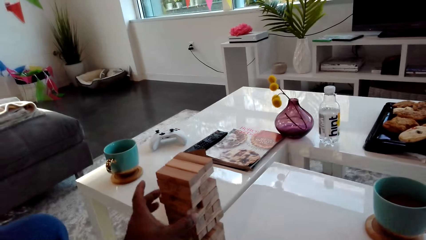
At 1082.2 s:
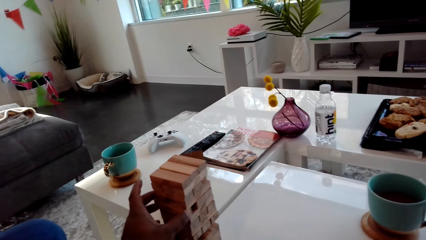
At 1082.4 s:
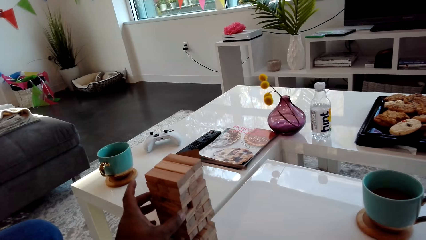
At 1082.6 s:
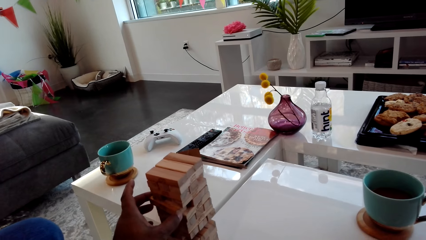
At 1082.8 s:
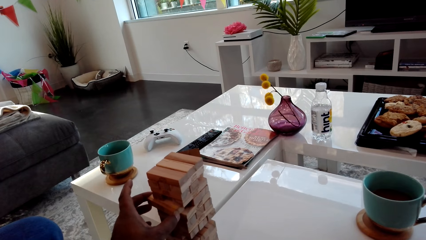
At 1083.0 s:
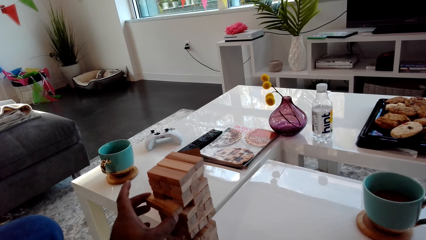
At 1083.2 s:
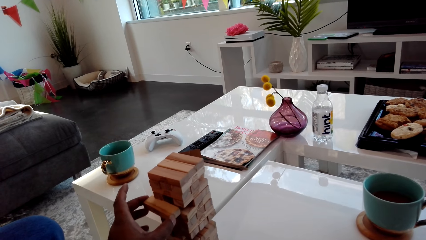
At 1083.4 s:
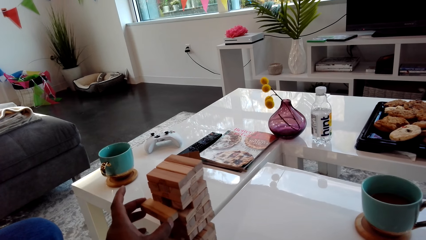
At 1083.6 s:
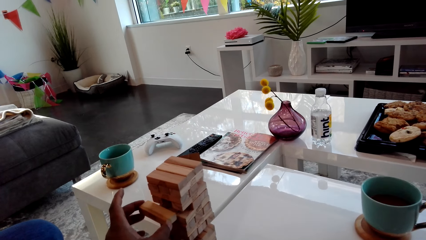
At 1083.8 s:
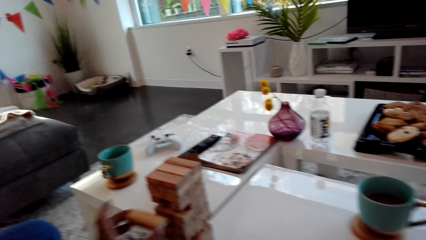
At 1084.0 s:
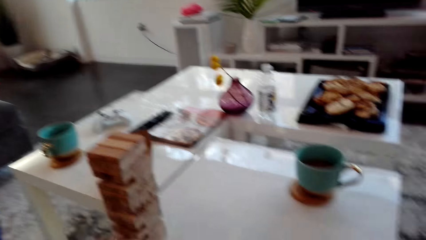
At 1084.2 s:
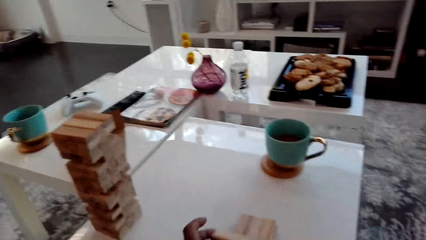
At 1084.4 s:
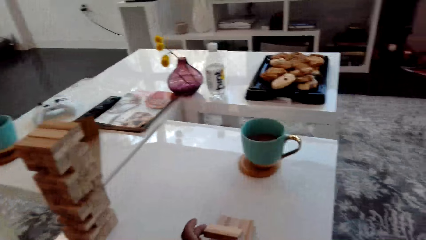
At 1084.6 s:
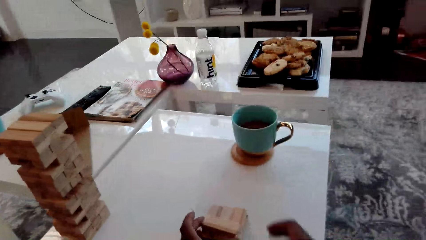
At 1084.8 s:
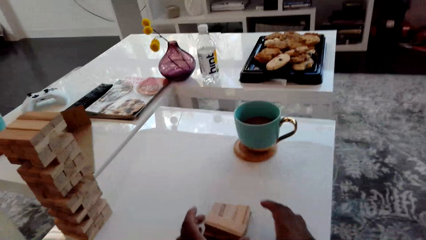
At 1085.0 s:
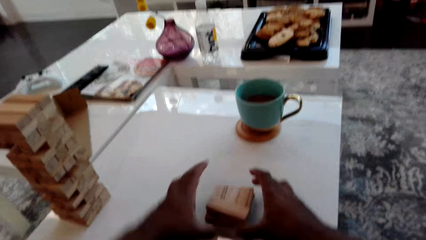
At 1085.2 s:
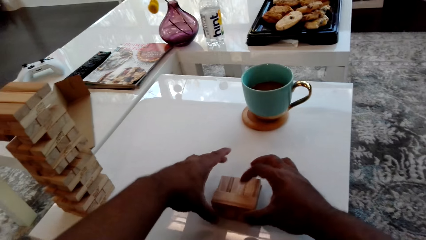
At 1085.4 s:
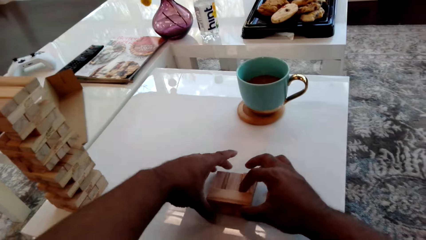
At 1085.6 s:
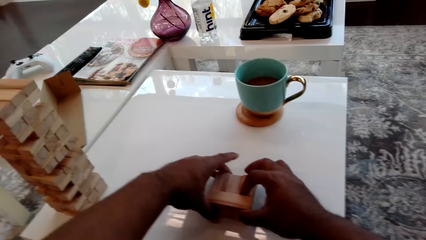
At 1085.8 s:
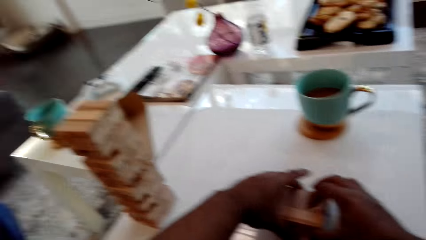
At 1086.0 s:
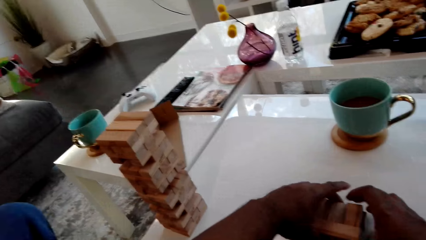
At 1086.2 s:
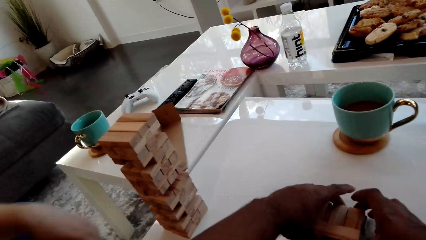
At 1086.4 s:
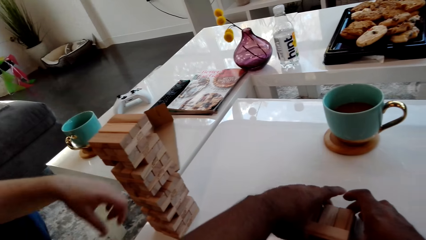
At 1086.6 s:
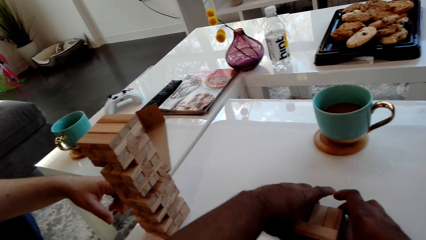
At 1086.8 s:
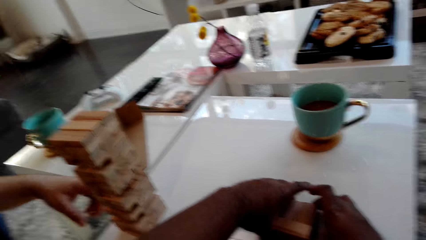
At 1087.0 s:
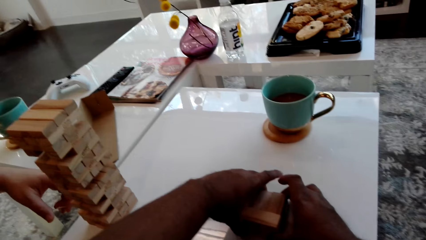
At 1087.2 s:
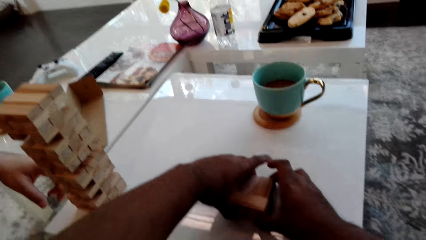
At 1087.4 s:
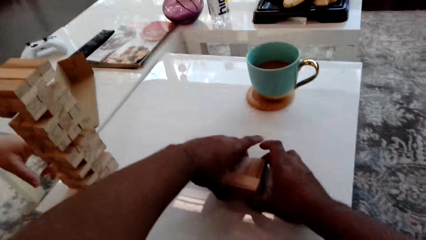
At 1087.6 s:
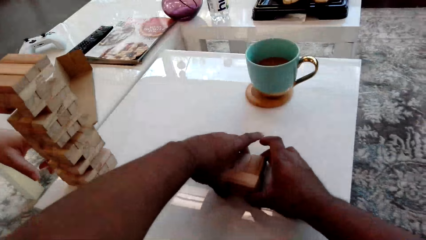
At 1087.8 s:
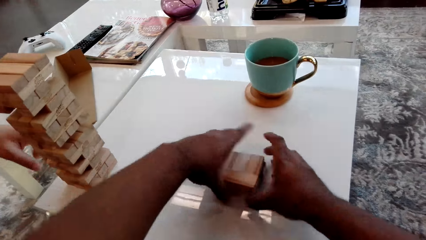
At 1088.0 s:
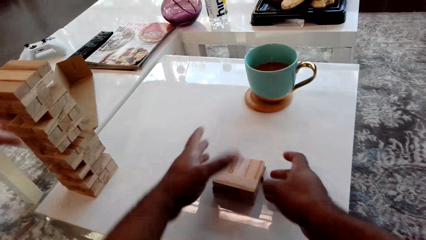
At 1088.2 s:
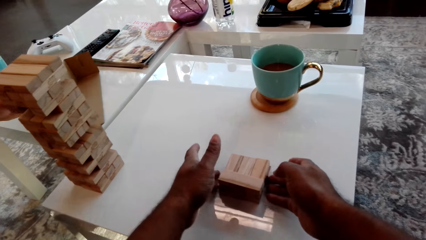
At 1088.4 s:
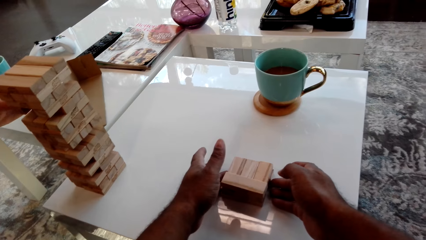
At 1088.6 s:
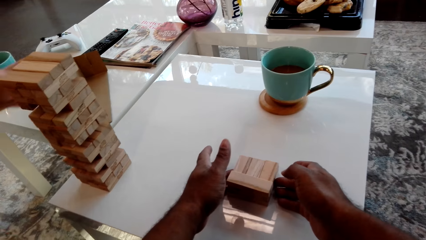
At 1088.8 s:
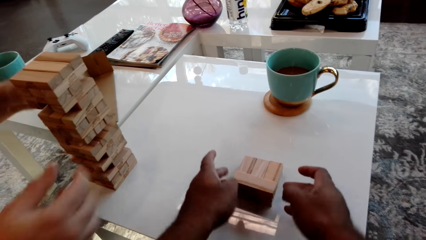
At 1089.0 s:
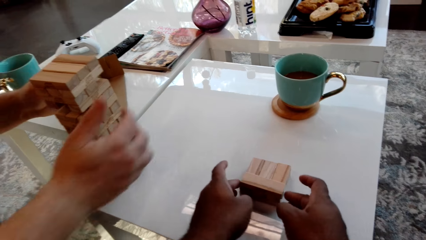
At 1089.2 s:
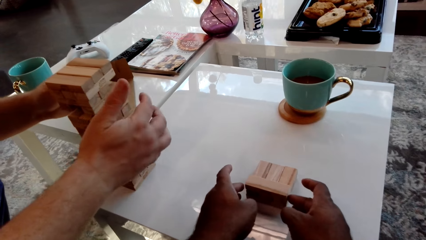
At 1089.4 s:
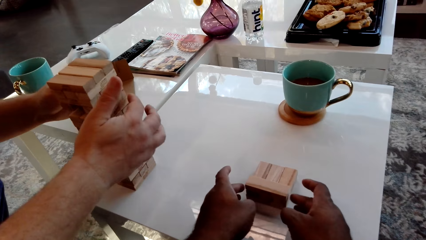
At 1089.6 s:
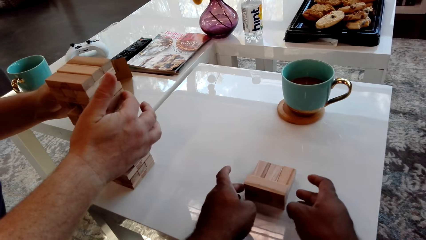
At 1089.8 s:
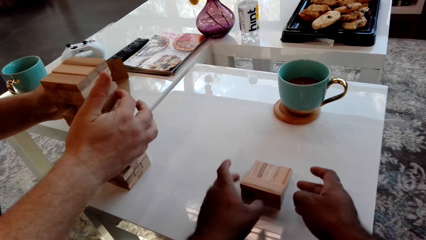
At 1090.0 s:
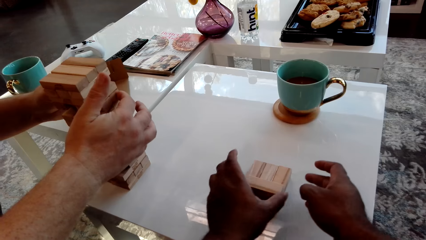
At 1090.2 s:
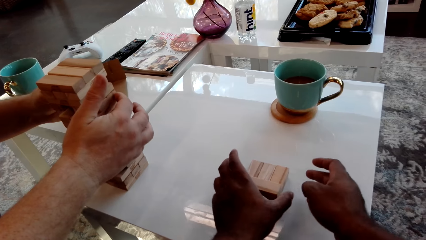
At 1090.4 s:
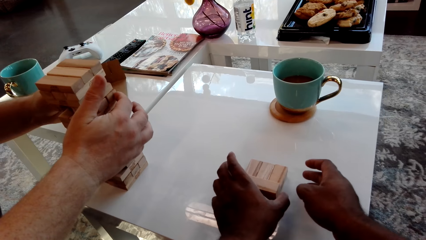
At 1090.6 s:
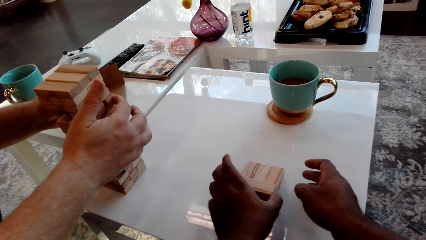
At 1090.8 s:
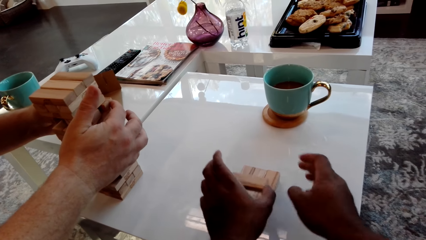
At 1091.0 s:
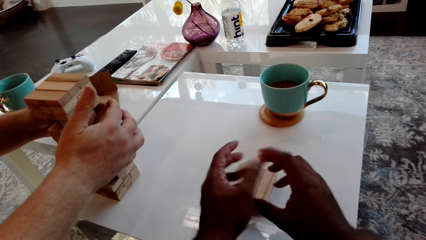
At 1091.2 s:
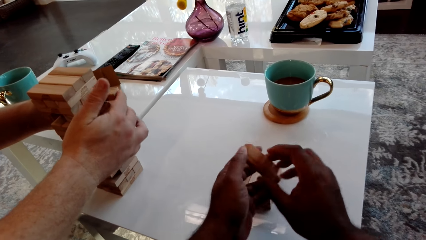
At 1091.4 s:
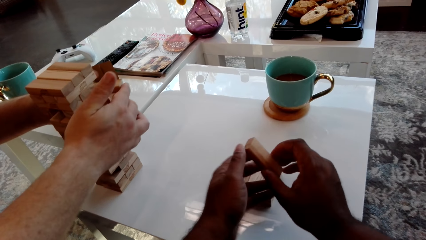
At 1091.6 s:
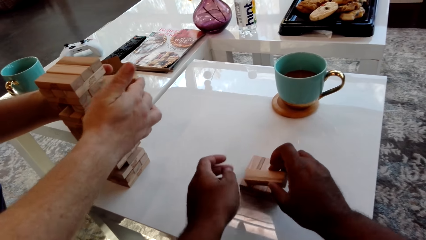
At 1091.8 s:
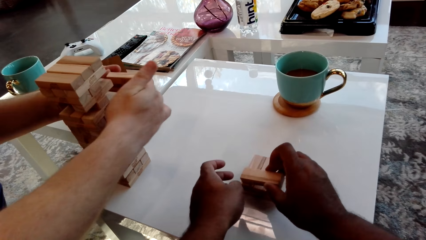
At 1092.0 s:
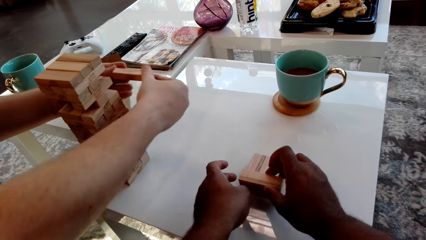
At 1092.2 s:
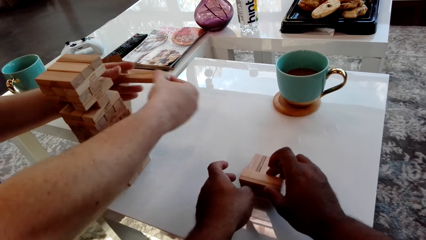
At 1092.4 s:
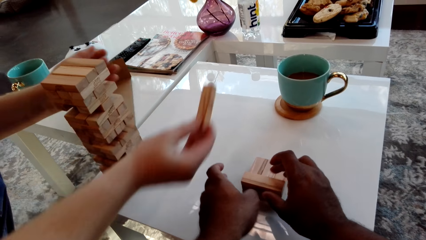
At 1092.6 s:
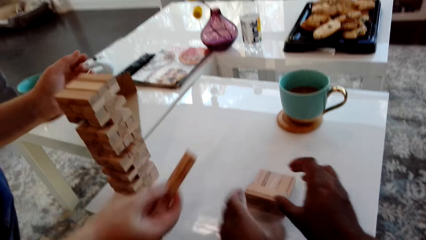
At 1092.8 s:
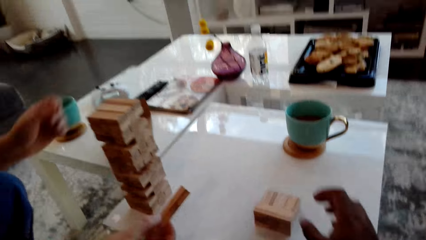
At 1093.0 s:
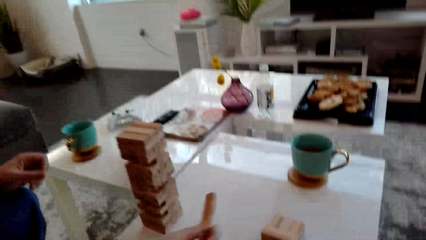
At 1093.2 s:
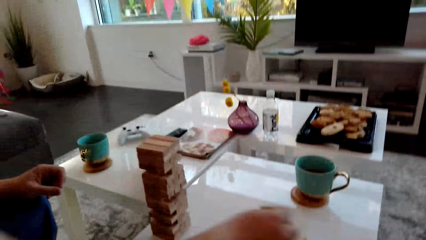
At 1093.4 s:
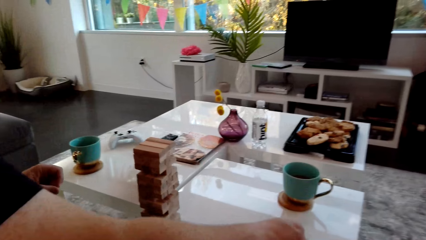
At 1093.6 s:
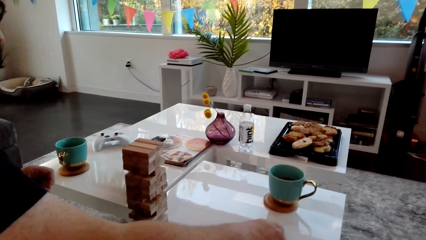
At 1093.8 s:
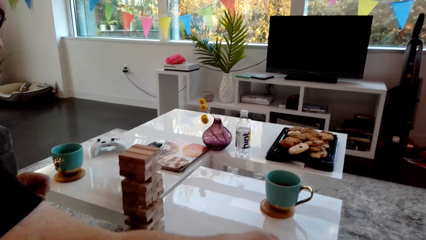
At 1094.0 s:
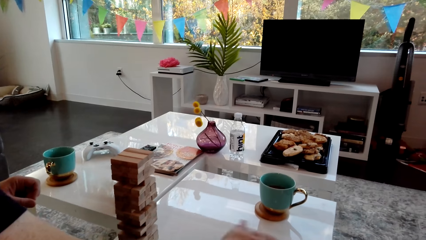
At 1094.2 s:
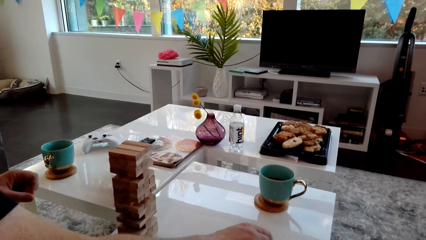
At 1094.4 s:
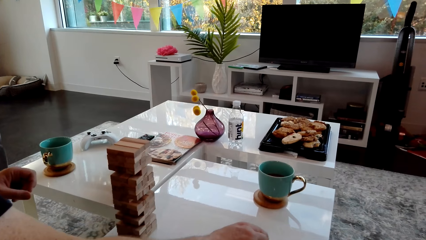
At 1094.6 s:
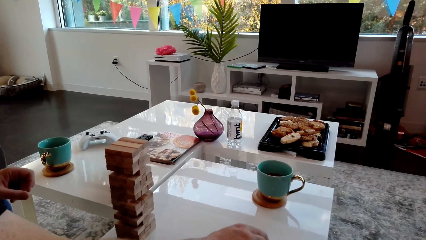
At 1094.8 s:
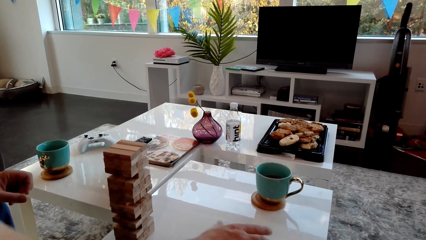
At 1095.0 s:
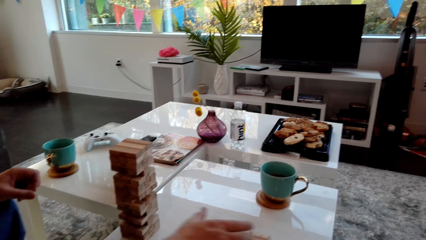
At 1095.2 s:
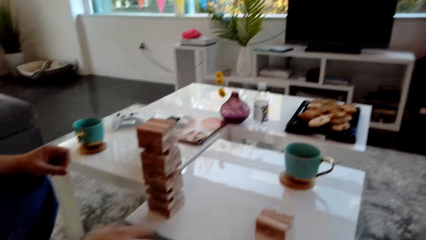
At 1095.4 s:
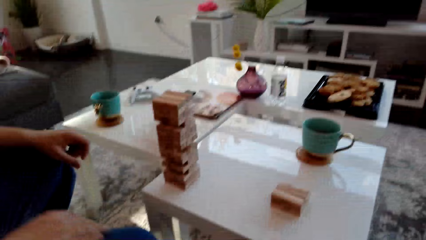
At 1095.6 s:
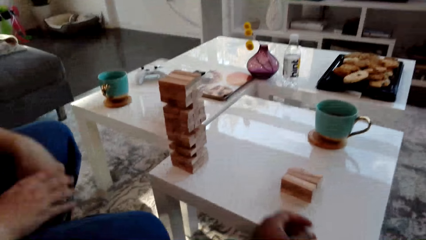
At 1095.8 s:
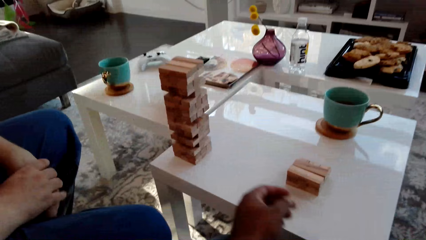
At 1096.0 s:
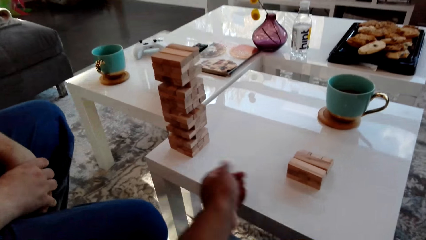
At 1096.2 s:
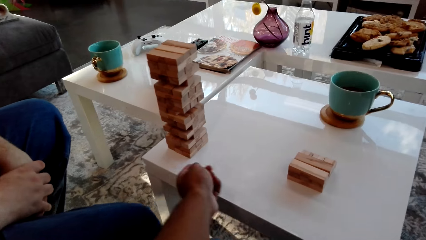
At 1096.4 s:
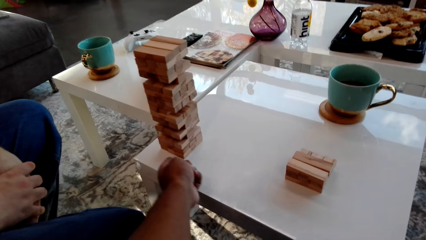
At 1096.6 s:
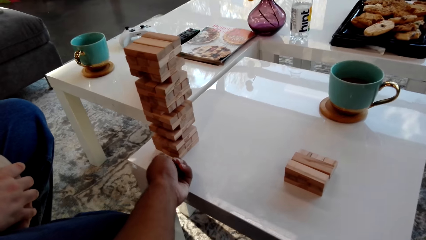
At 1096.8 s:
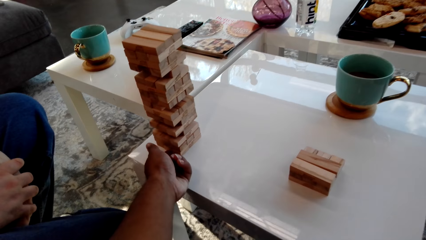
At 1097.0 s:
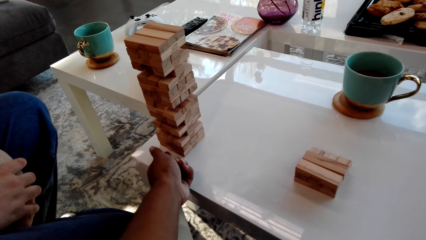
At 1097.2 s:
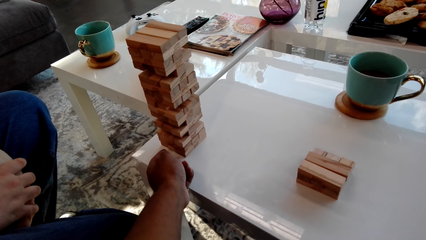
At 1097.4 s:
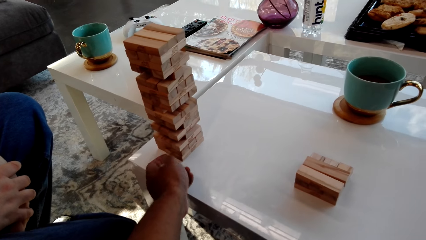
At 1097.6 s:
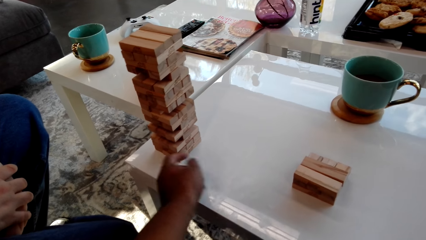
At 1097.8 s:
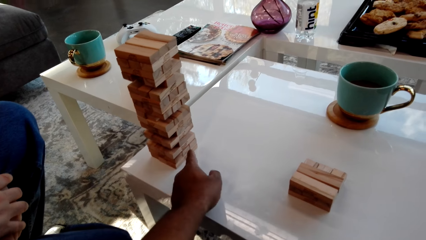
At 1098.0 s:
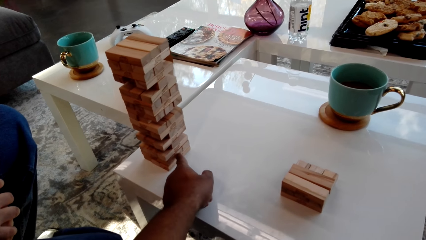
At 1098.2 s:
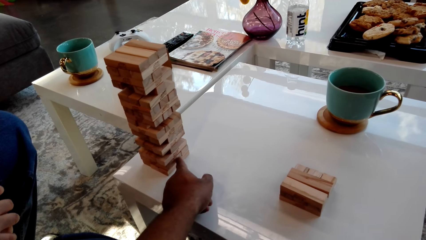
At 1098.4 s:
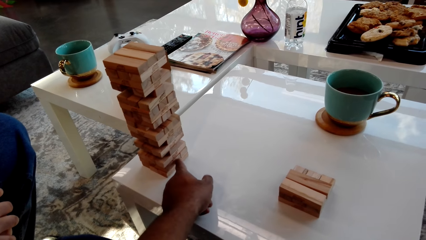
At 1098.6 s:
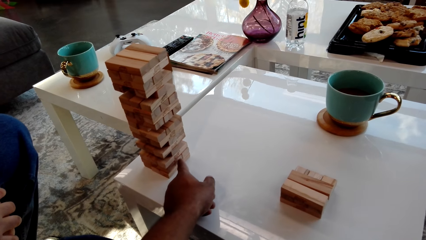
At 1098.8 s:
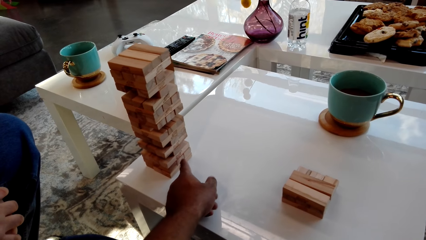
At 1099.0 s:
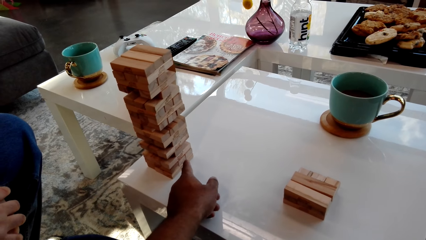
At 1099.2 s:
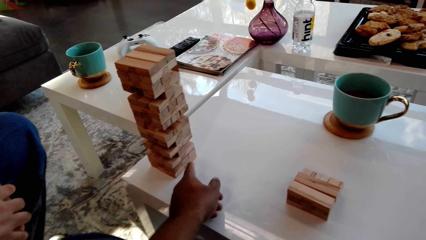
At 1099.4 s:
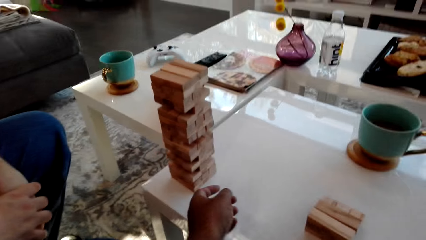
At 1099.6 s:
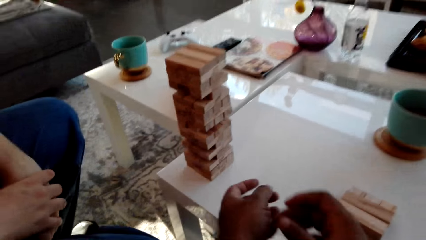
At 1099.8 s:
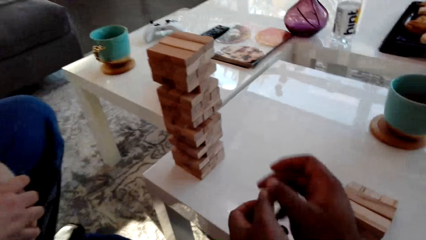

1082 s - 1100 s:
The camera wearer pulls a block. They place the wooden block on the blocks. They put the block on the table. They align the wooden blocks. A man removes a wooden block from the block tower. The camera wearer picks up the wooden block from the blocks. They put the wooden block on the blocks. The man places the wooden block on the blocks and arranges the block. The camera wearer points at the block tower.
